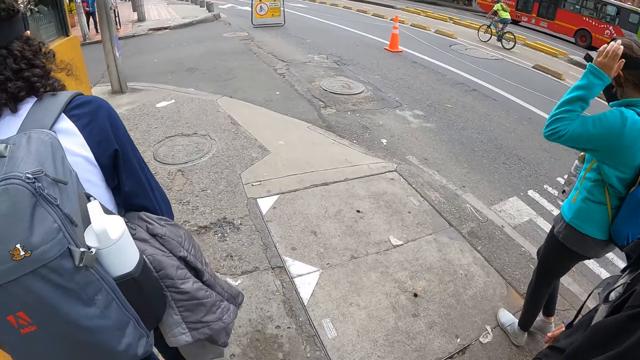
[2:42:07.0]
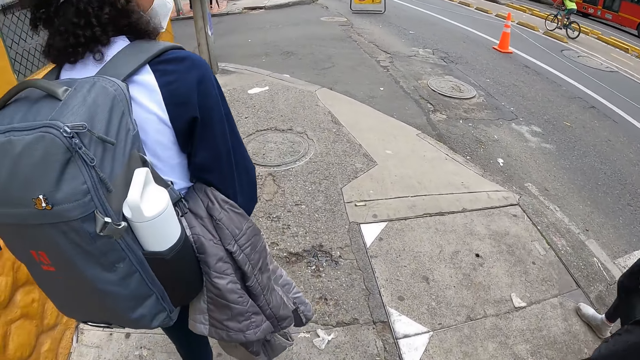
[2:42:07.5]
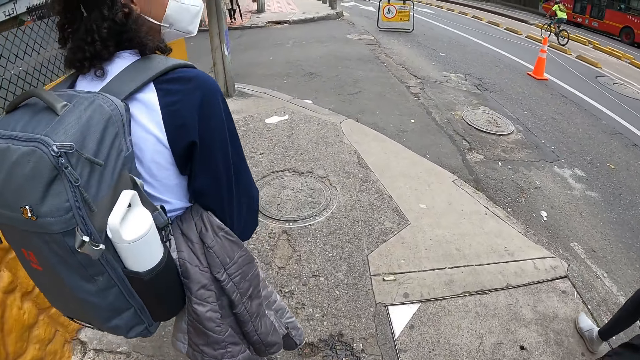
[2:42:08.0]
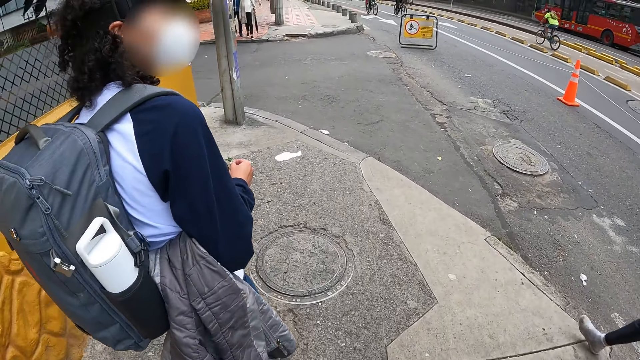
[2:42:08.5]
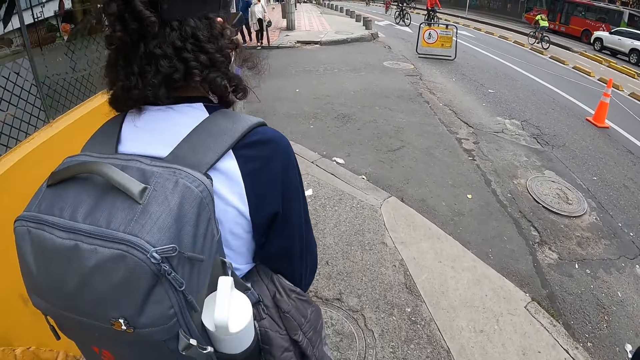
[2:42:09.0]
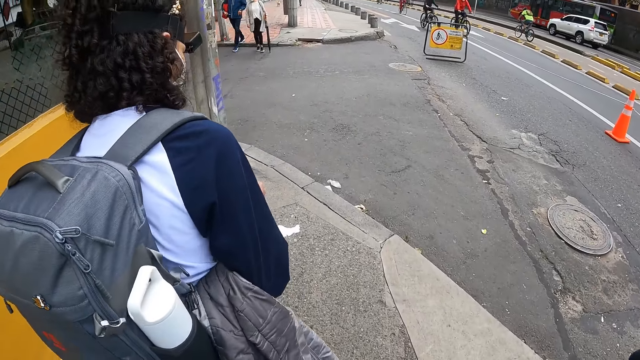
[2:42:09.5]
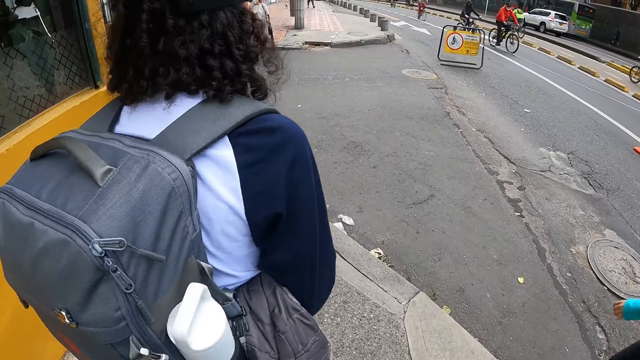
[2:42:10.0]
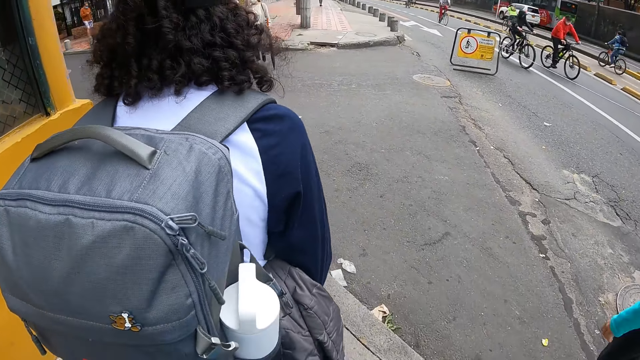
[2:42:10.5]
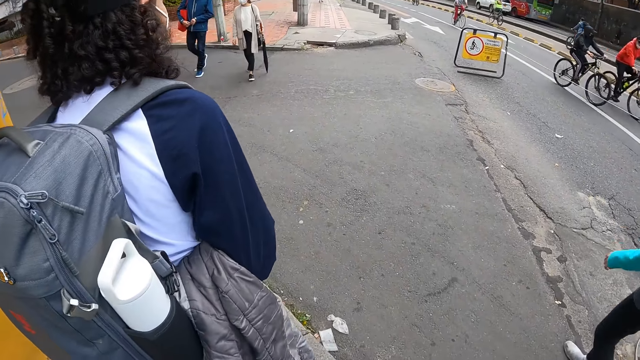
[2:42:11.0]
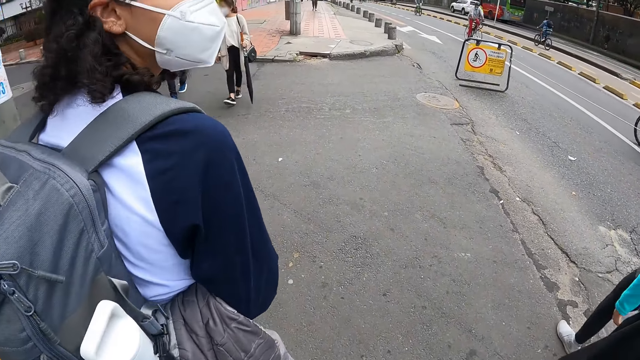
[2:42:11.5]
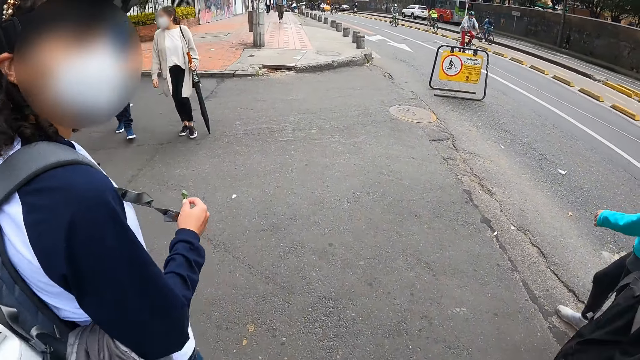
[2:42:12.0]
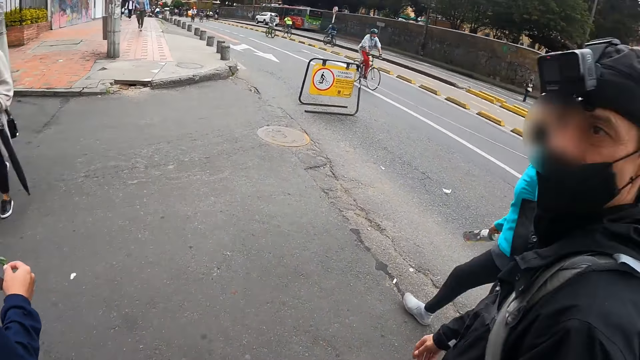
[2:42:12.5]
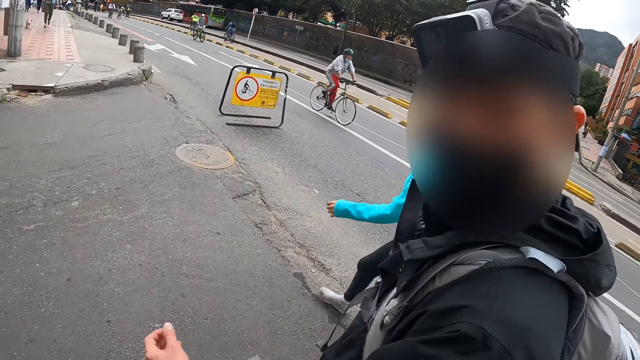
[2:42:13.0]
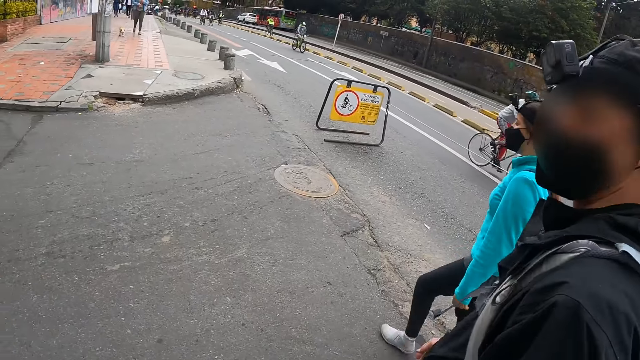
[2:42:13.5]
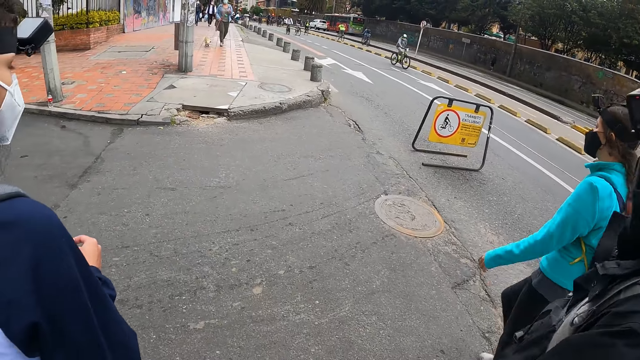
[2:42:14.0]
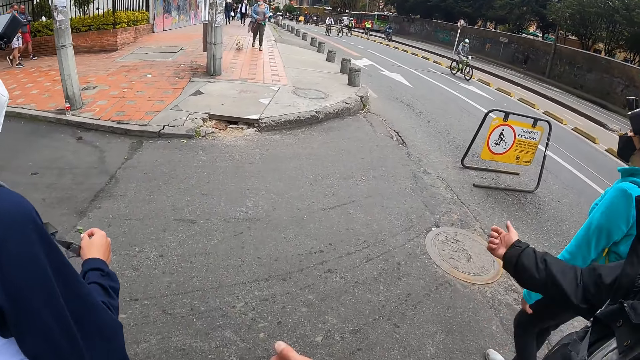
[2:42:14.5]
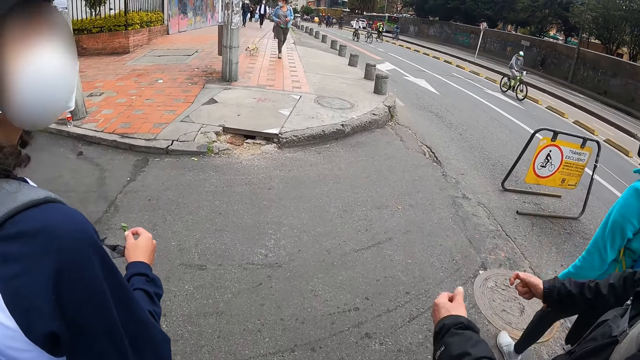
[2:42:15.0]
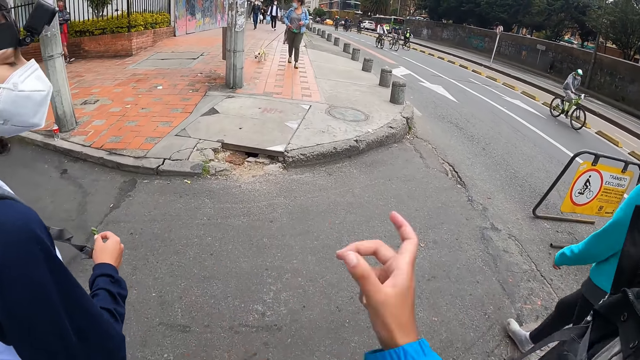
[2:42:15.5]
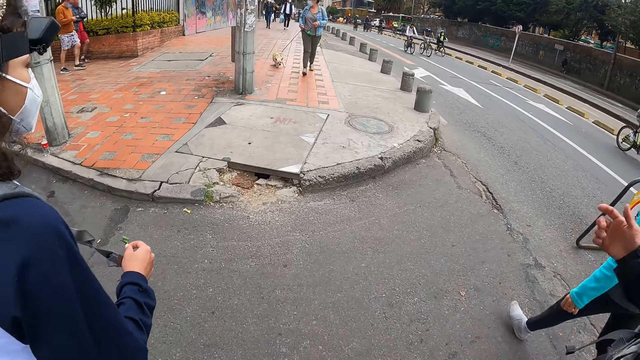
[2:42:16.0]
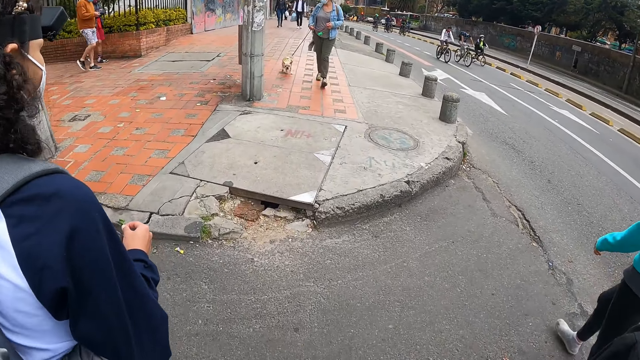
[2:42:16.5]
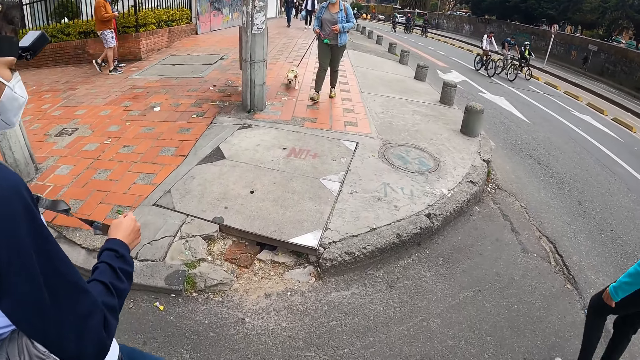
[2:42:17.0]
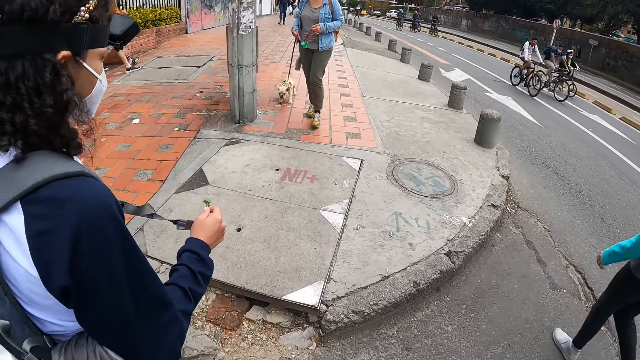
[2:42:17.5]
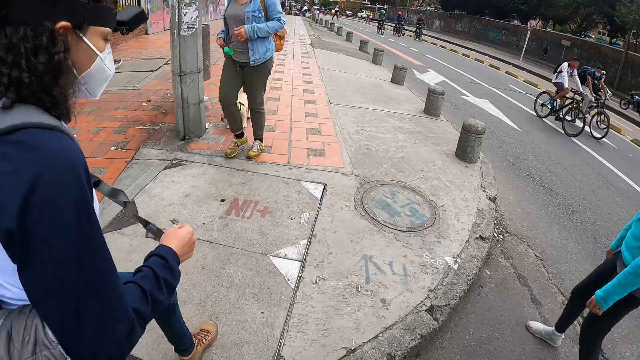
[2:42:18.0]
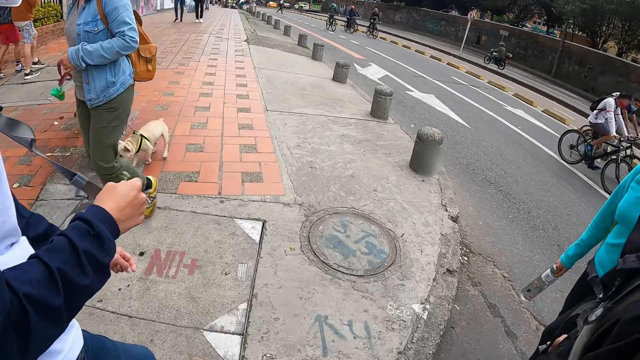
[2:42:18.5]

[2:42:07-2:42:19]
A woman touches her hair with her left hand. The woman walks across a road. A man walks across the road. Another woman walks across the road. The camera wearer walks across the road. Another woman crosses the road. The man gestures with his hand.

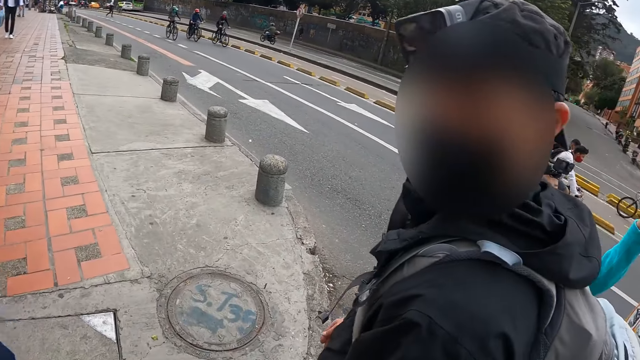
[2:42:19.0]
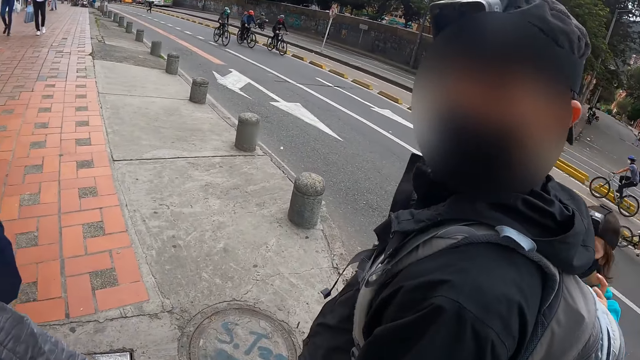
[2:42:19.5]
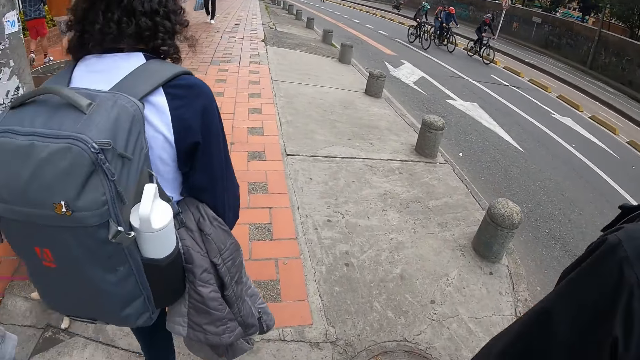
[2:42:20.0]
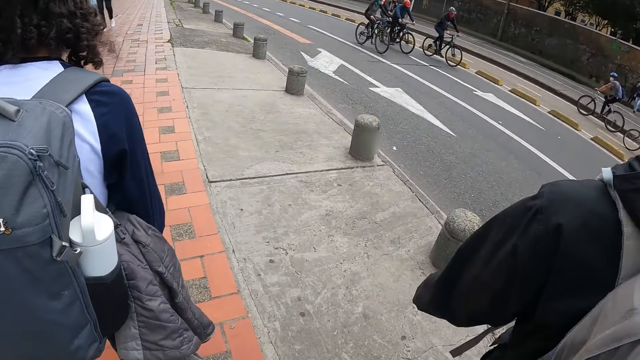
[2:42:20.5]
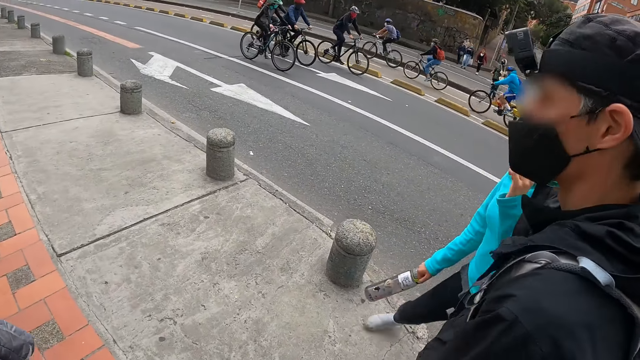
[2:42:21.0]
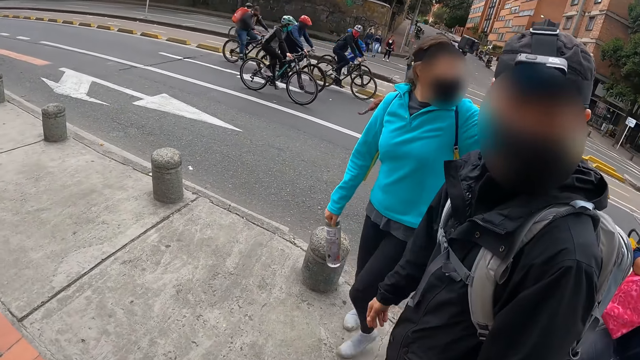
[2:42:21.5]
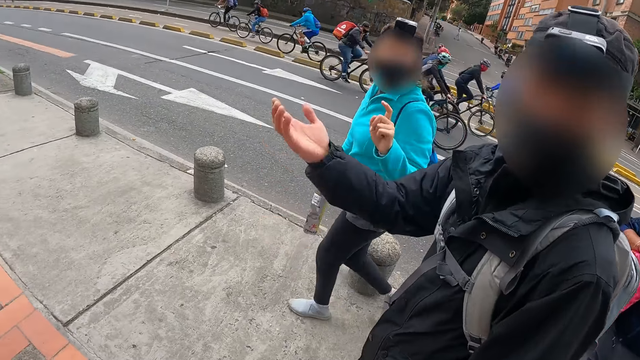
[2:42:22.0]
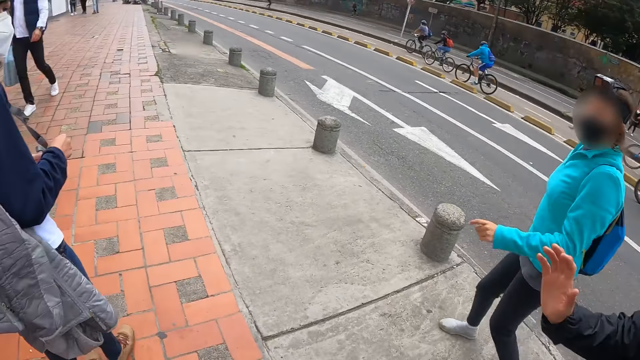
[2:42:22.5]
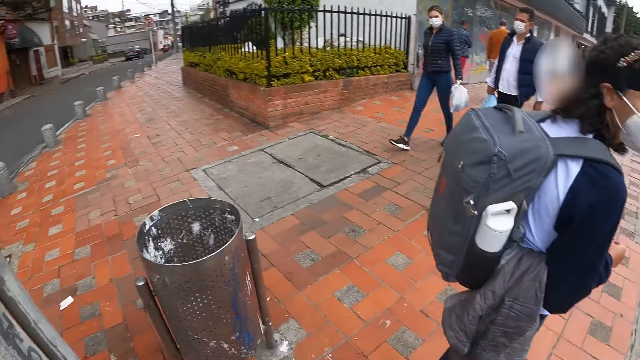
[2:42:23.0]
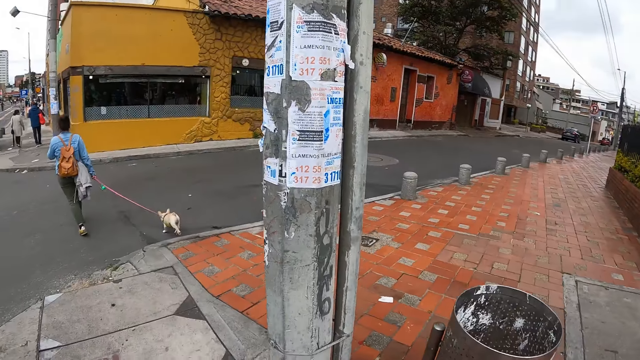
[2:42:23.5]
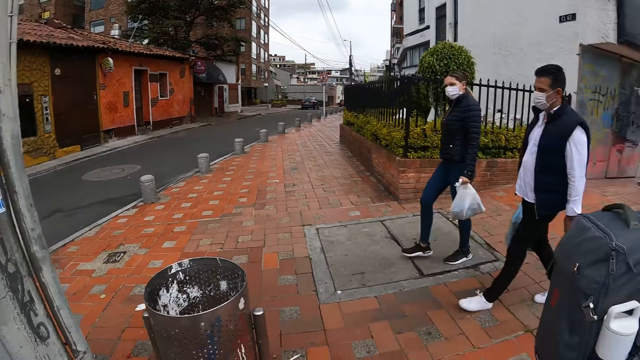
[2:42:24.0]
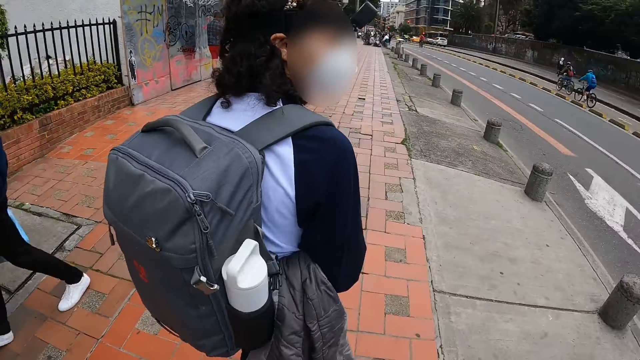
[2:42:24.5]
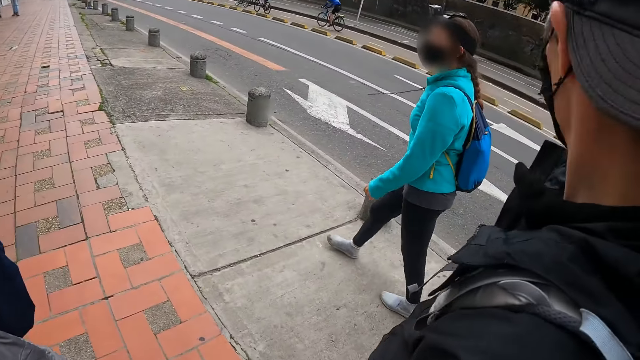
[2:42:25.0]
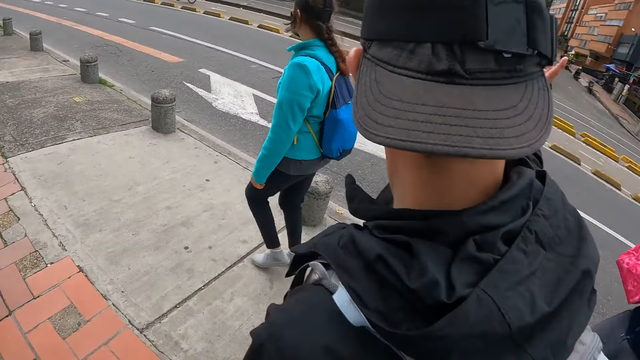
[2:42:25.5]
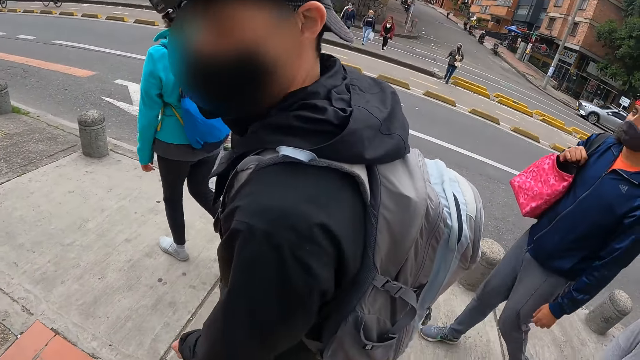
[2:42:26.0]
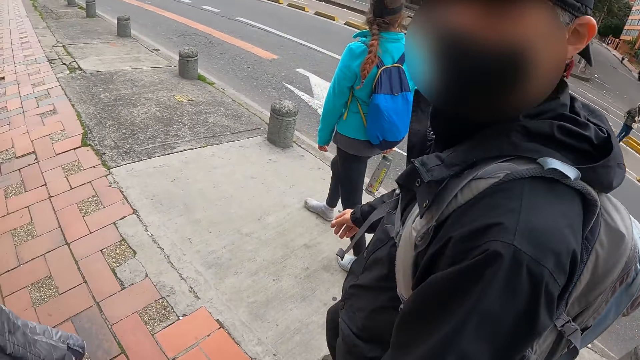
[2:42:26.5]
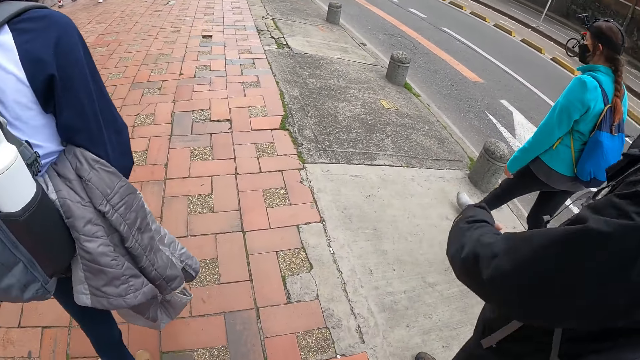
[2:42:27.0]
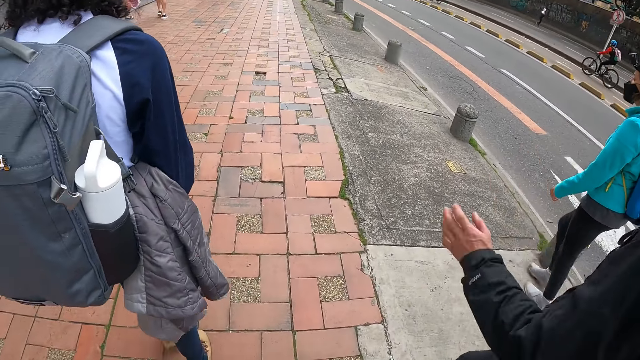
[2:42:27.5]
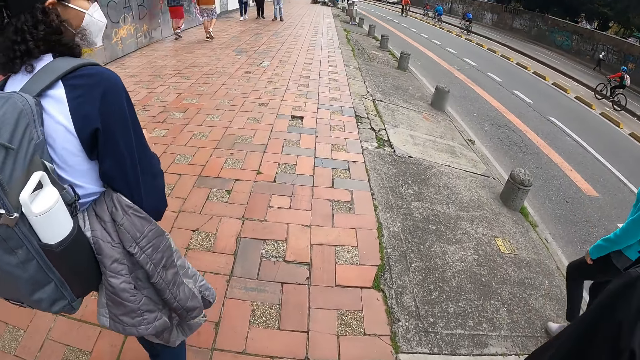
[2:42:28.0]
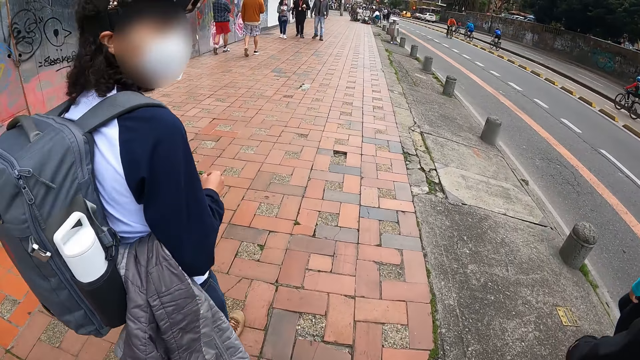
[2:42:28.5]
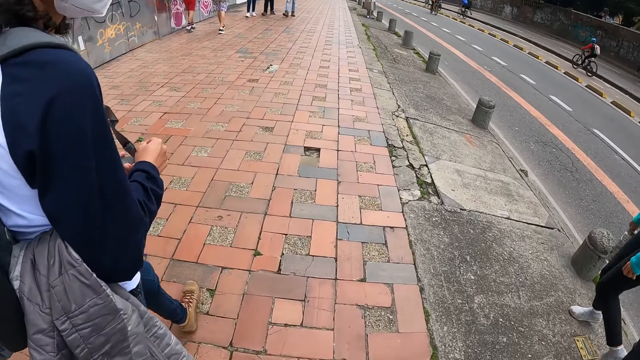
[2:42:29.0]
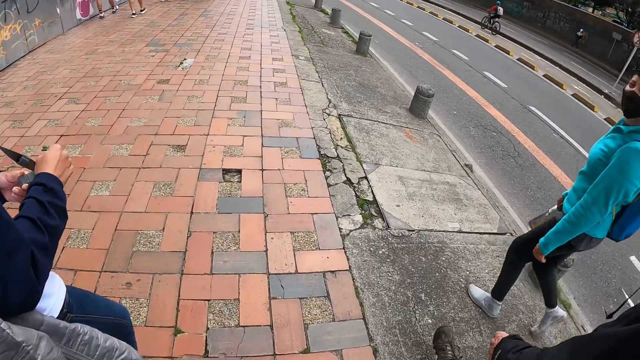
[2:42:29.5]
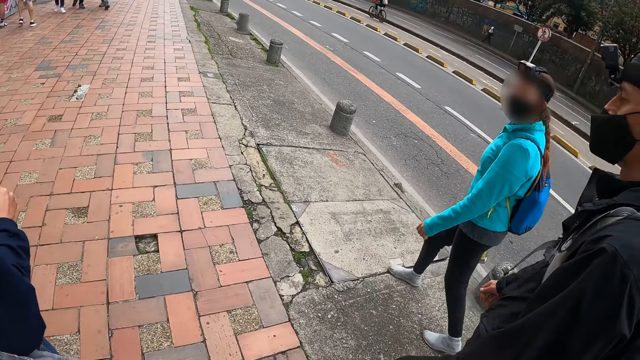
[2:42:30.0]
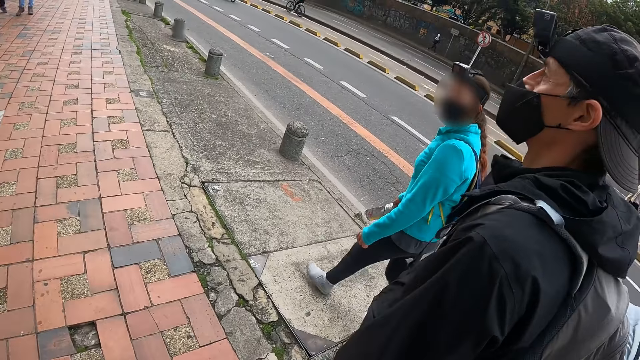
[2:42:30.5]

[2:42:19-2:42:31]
The camera wearer looks around.
